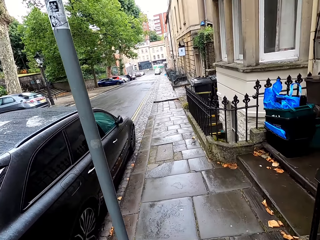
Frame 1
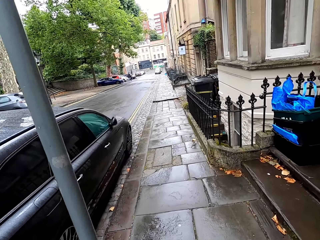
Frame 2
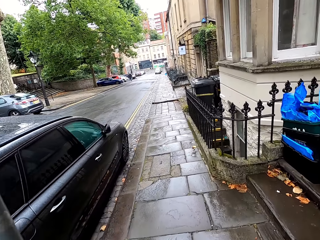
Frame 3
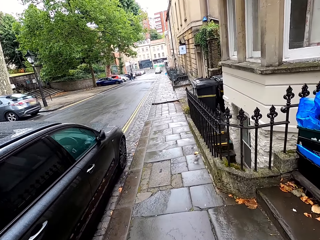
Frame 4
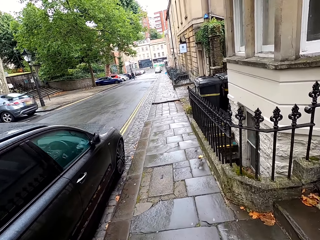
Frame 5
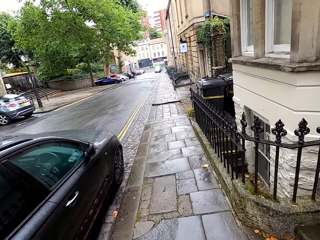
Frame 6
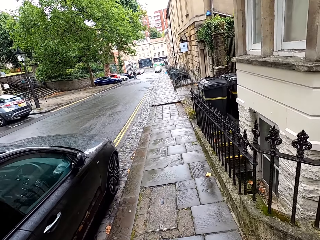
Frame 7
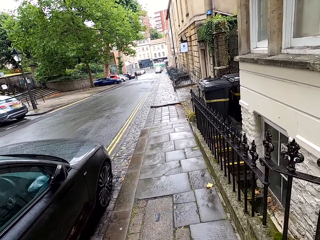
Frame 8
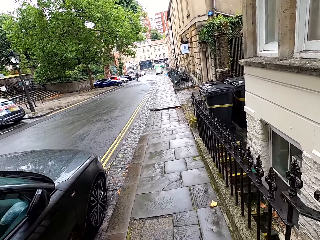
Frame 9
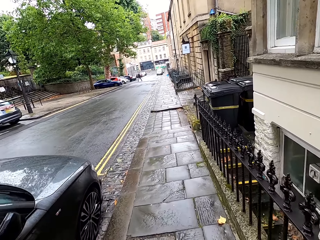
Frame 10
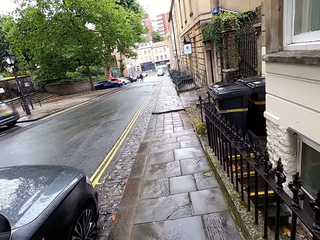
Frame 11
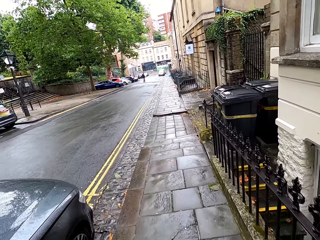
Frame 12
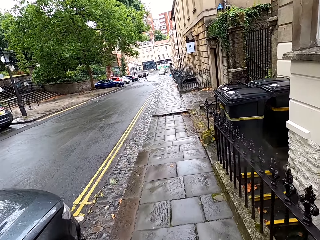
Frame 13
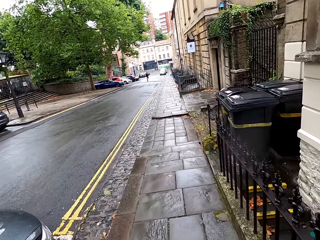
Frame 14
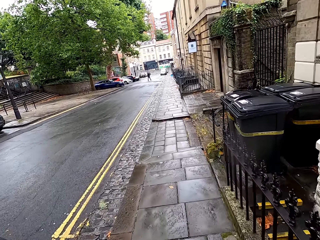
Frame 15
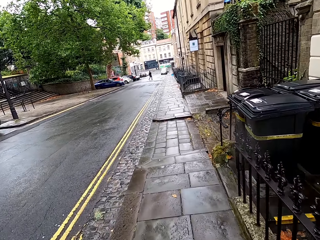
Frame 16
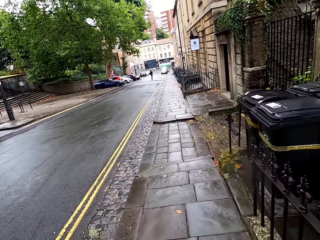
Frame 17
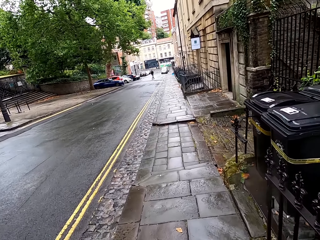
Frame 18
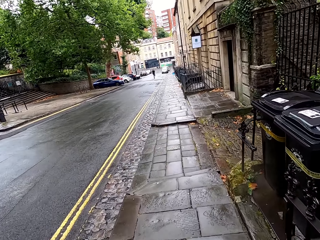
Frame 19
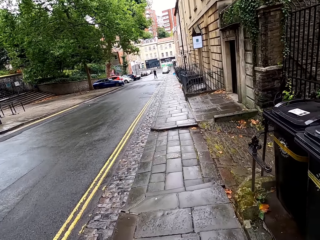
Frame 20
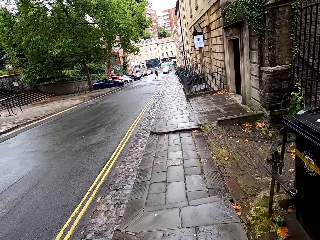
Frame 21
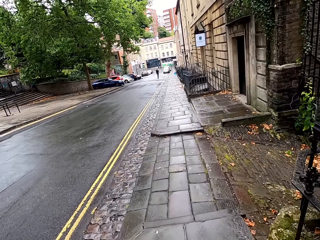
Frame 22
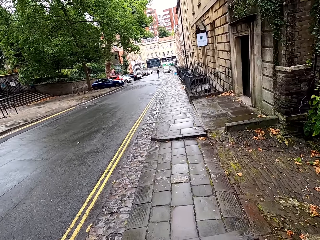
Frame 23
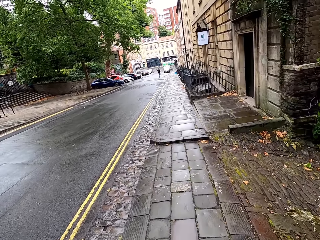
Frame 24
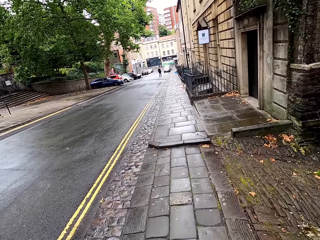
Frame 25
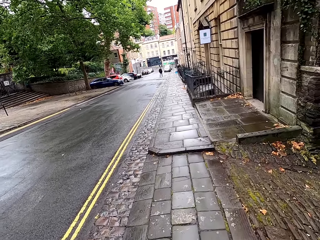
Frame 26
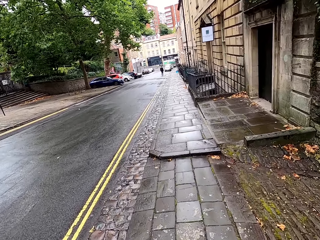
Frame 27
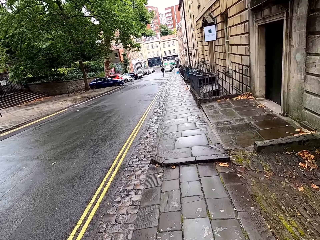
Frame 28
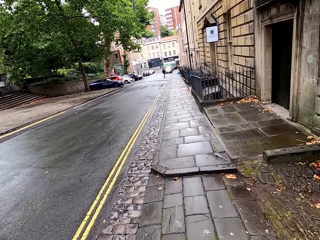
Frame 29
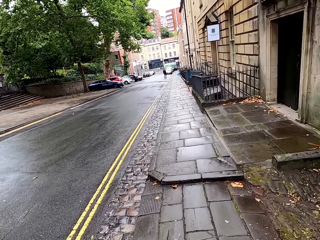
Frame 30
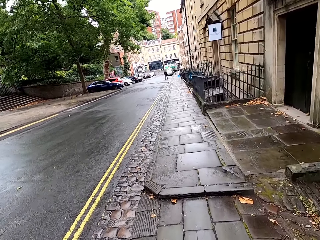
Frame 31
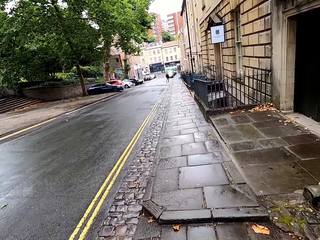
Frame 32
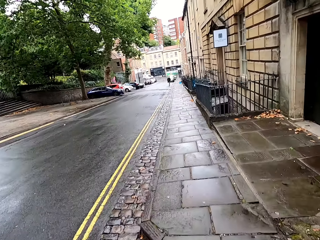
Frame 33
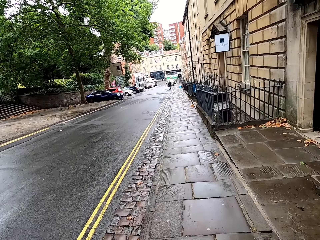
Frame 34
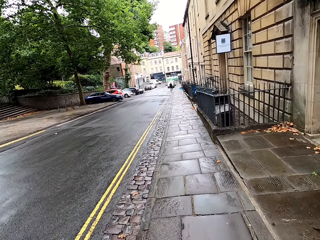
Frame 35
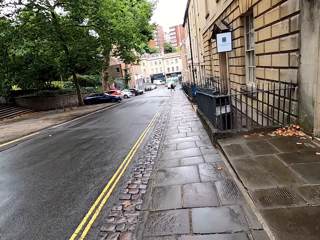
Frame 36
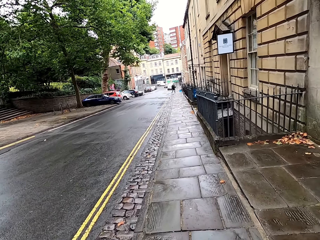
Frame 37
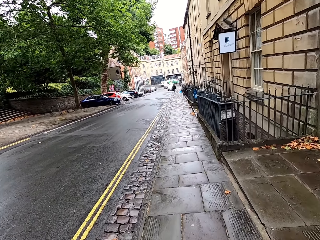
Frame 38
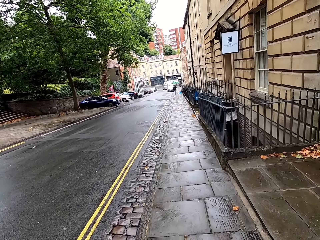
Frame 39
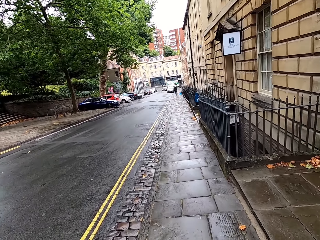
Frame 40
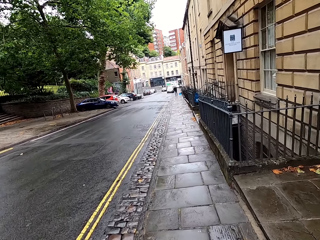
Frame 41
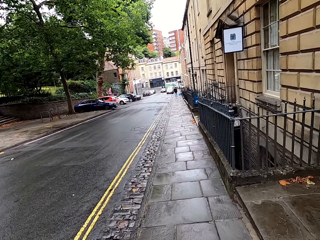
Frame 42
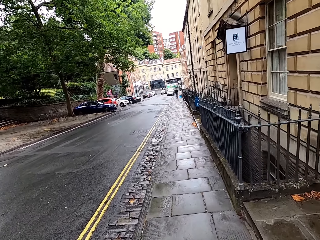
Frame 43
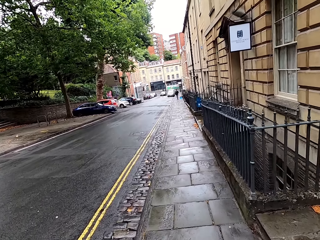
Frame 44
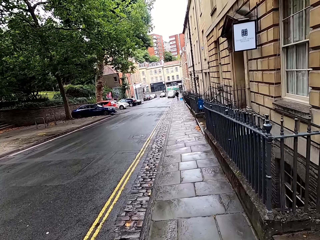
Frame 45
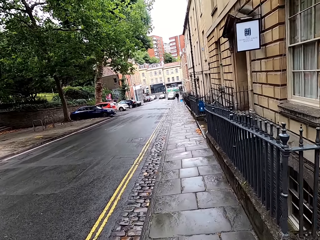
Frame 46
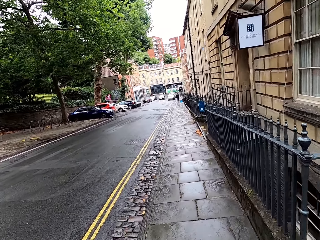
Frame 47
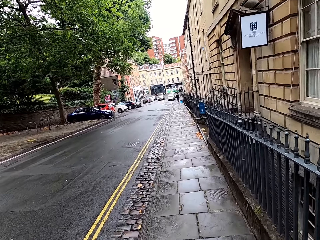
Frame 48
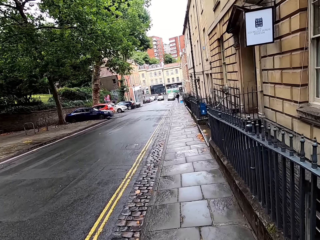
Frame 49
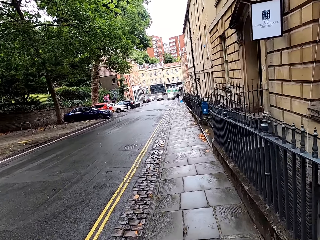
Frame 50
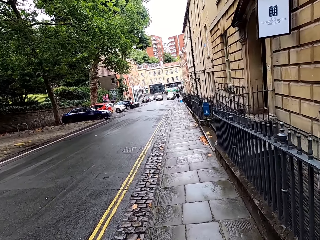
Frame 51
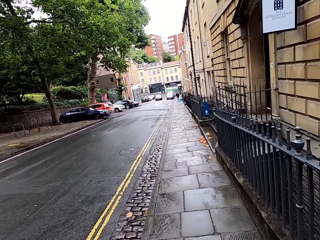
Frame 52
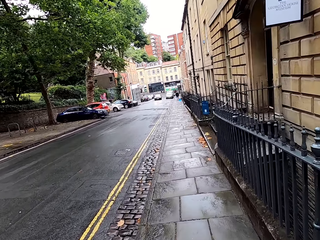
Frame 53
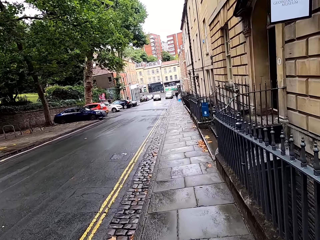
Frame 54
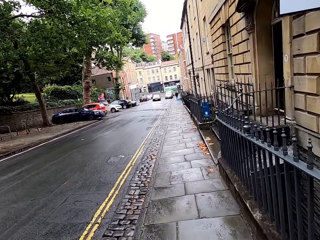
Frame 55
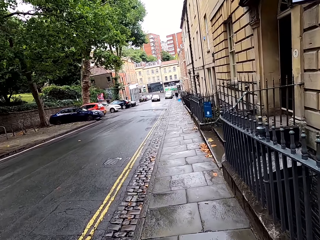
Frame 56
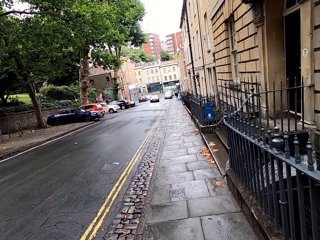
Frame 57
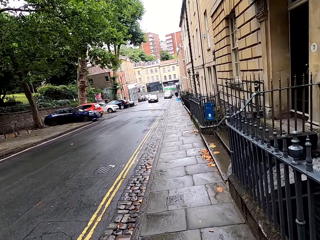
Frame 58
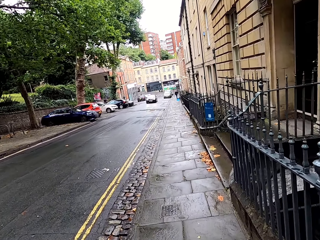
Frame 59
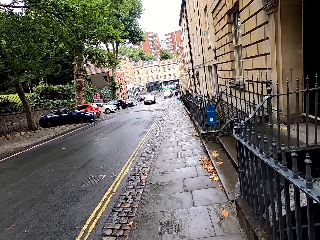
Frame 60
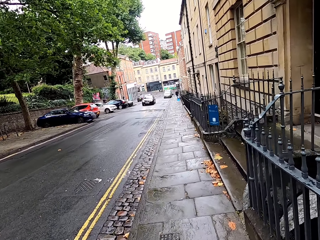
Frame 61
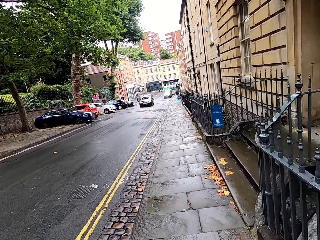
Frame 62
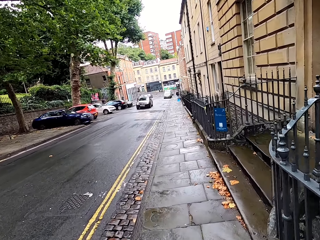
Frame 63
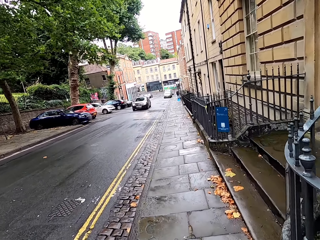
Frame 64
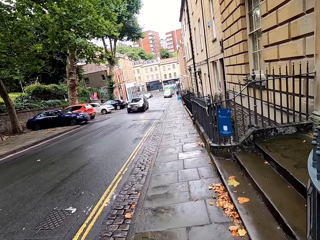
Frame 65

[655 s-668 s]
A person crosses the road. The person walks on the pavement.

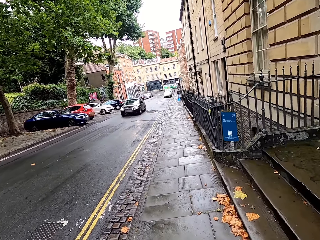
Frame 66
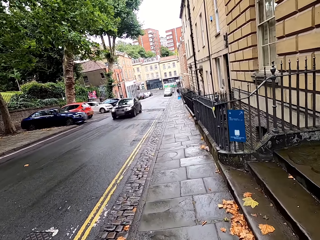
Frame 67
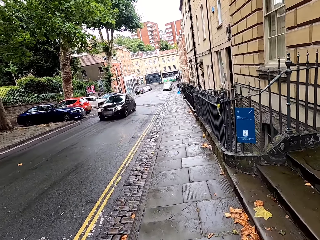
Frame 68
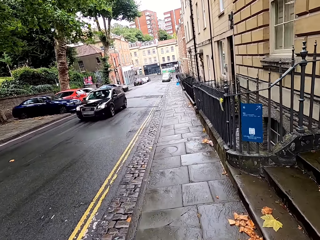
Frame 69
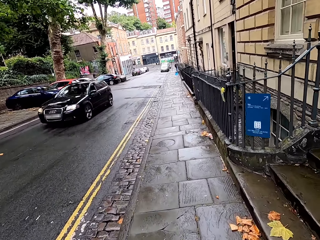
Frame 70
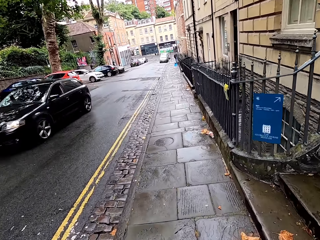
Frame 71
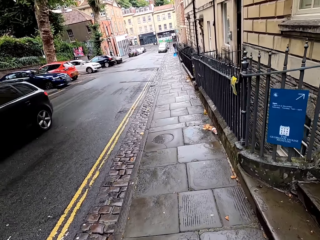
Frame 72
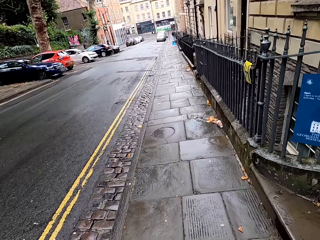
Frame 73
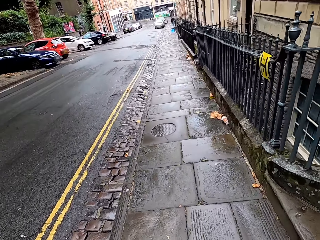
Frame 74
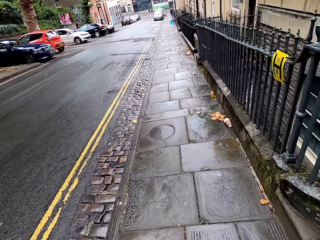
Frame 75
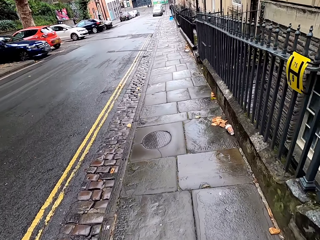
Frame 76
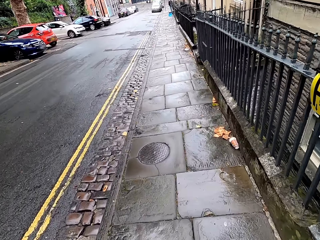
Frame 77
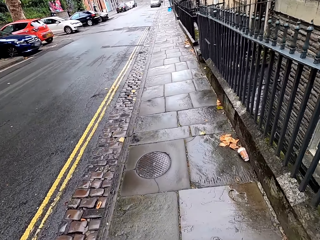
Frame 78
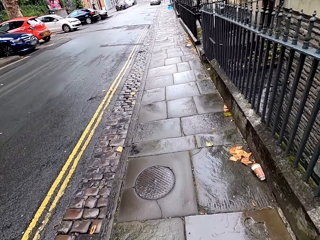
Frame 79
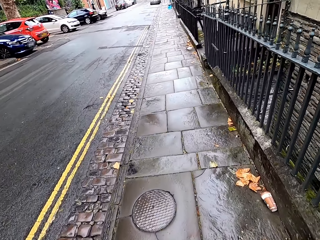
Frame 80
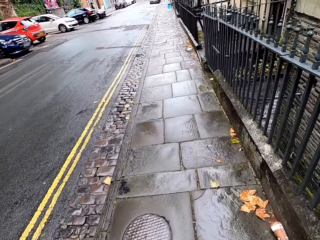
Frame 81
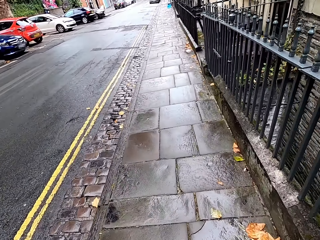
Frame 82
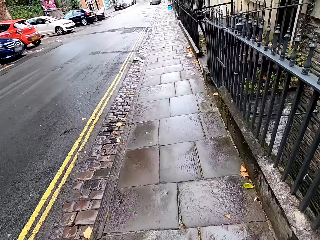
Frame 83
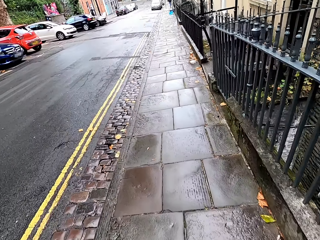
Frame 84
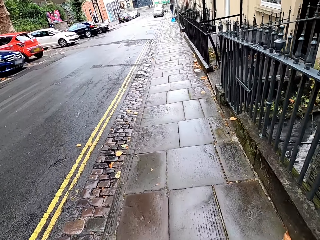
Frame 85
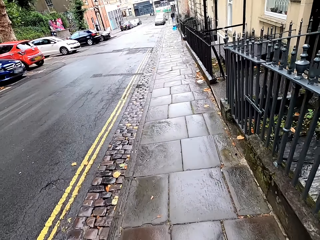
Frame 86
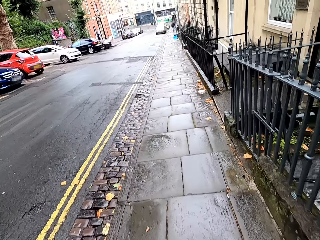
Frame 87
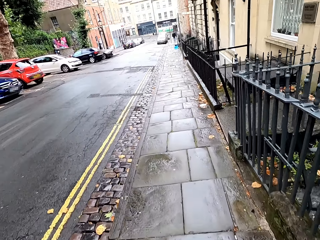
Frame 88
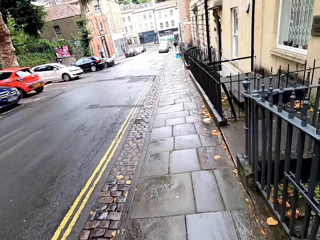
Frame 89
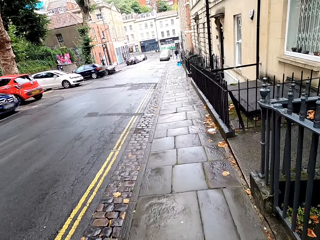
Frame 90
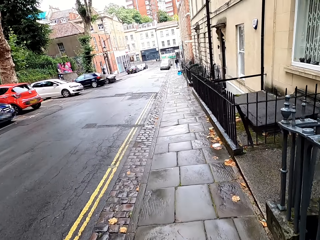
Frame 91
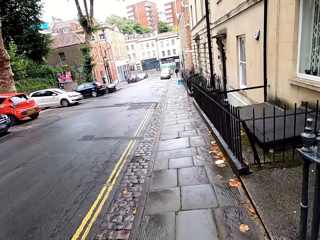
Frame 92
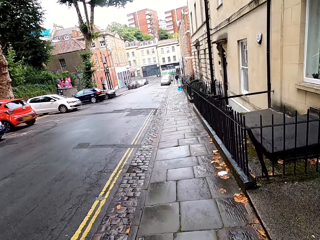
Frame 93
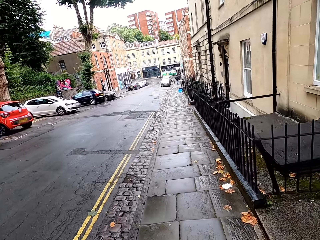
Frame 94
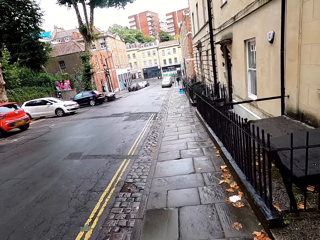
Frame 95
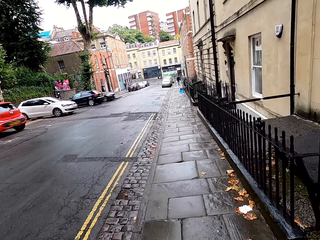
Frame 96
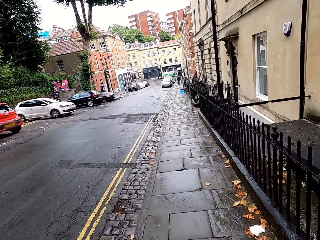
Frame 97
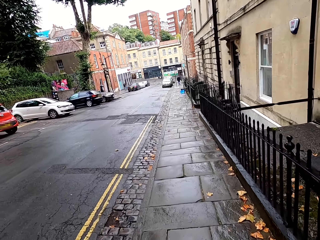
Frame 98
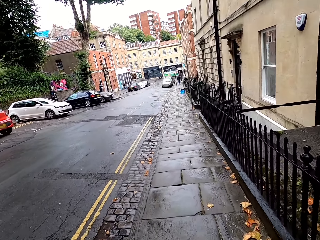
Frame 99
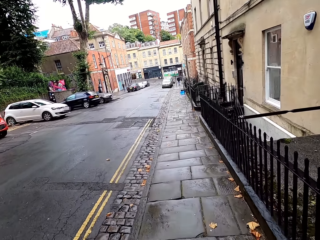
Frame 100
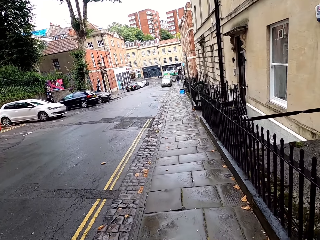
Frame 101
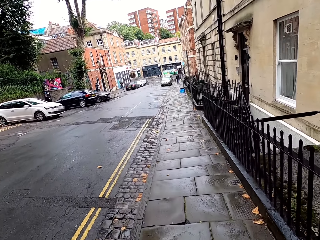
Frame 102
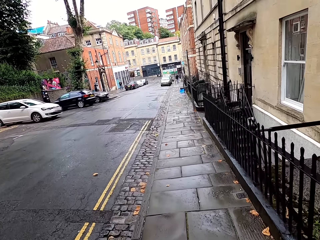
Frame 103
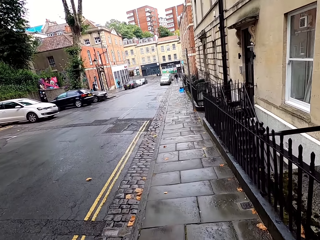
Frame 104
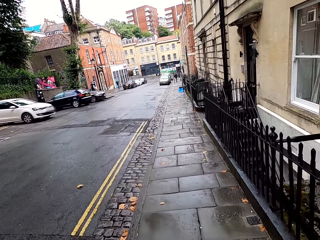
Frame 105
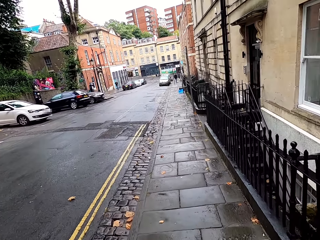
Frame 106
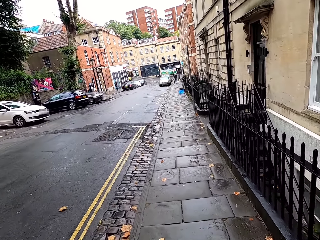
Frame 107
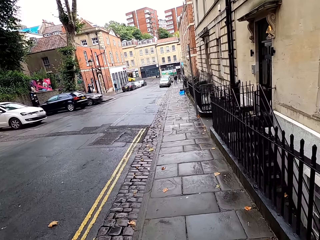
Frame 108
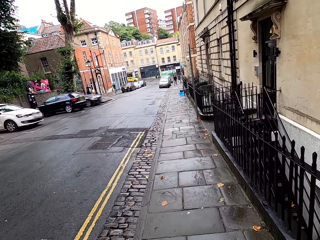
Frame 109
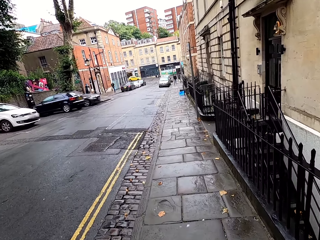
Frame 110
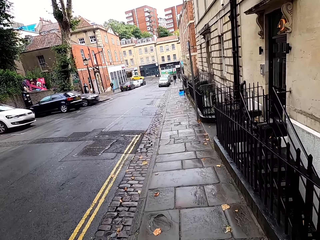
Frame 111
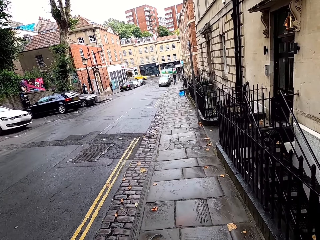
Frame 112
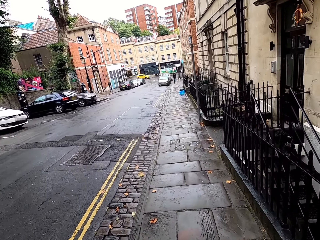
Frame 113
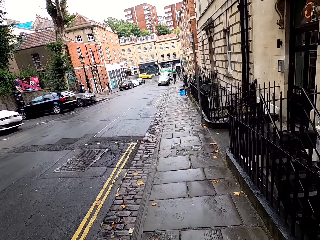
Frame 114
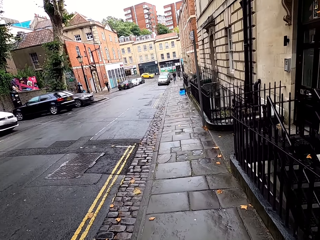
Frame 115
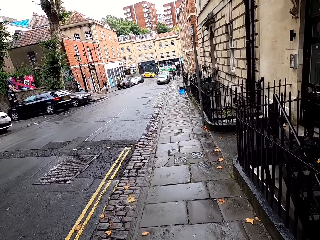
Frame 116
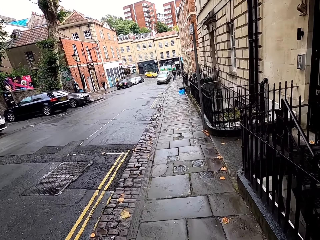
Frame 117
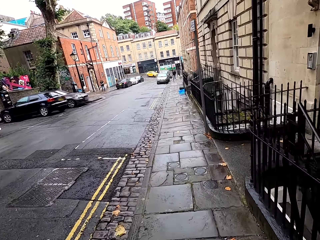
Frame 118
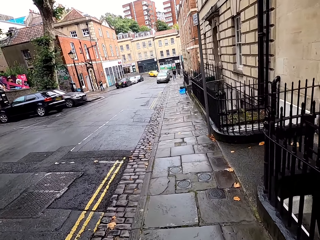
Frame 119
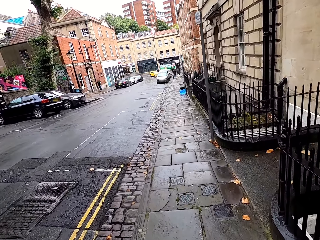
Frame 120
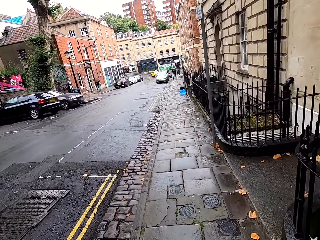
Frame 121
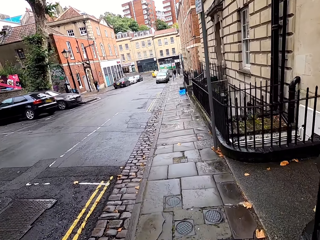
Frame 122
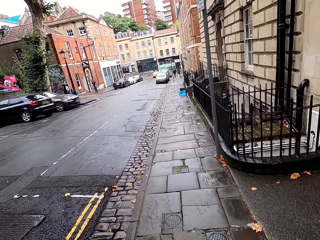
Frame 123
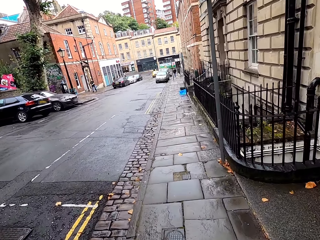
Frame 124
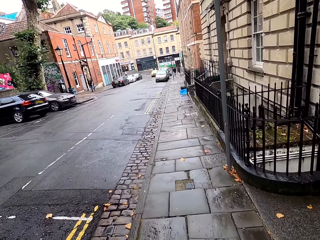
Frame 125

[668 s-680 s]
The camera wearer walks past the black car. A person walks in the opposite direction of the camera wearer.
